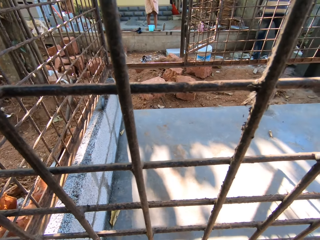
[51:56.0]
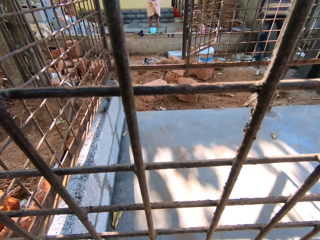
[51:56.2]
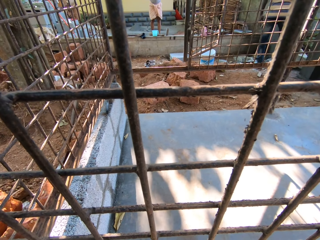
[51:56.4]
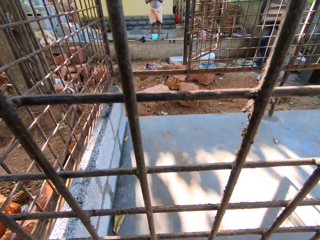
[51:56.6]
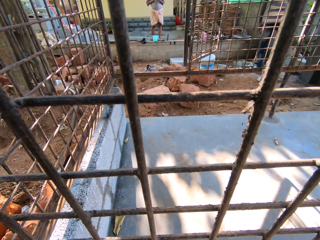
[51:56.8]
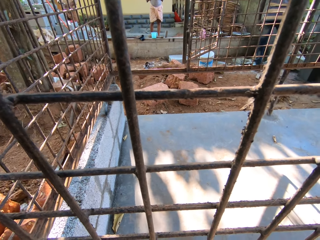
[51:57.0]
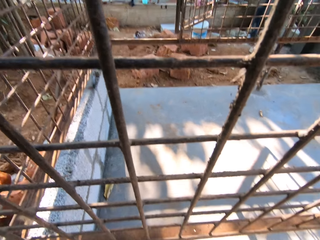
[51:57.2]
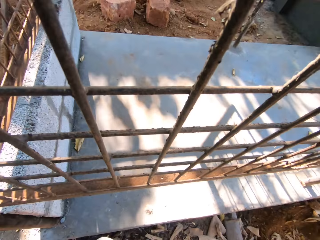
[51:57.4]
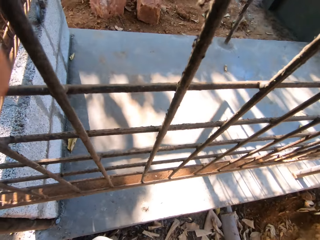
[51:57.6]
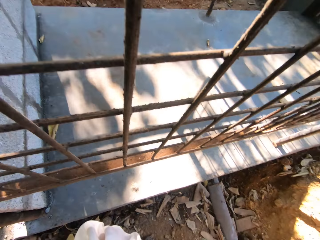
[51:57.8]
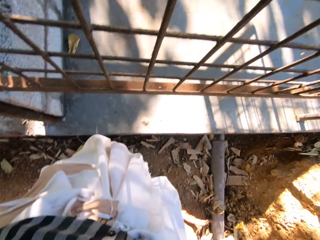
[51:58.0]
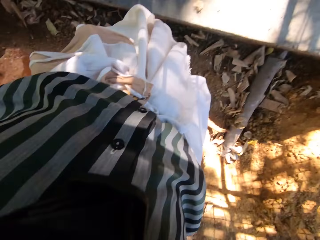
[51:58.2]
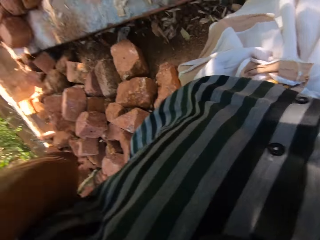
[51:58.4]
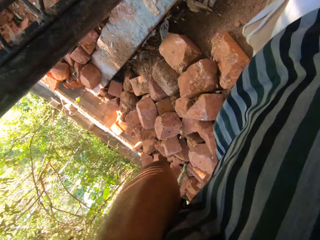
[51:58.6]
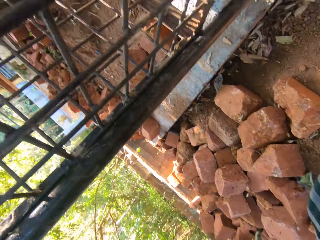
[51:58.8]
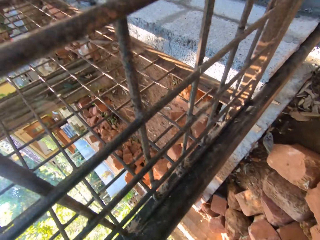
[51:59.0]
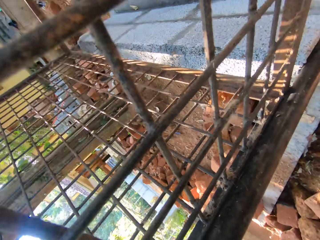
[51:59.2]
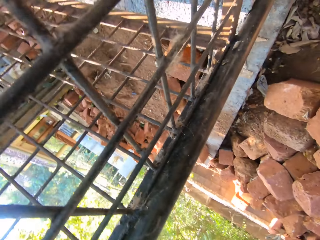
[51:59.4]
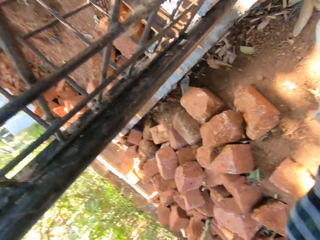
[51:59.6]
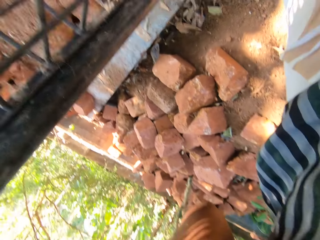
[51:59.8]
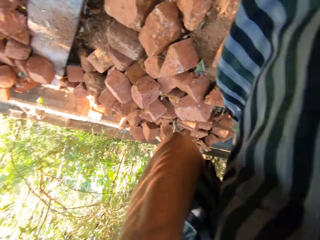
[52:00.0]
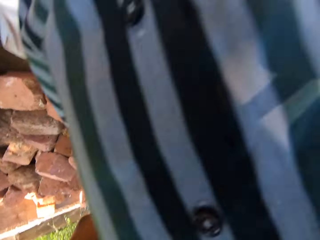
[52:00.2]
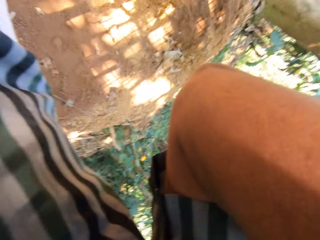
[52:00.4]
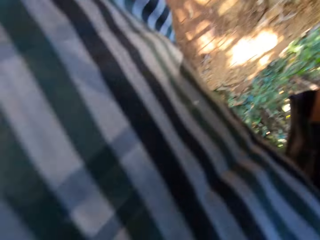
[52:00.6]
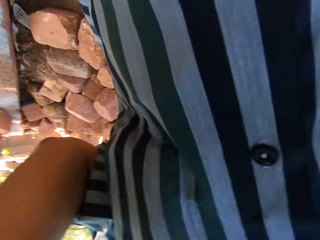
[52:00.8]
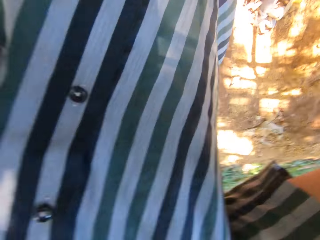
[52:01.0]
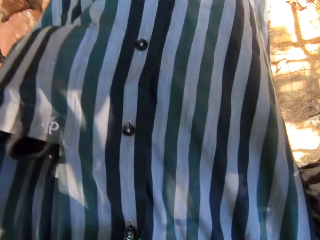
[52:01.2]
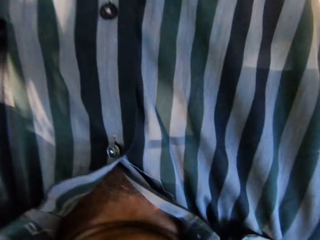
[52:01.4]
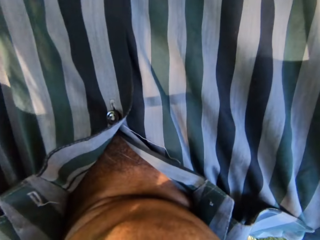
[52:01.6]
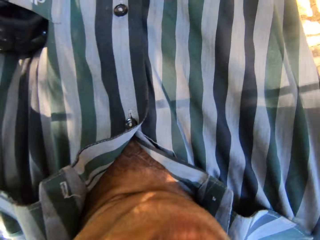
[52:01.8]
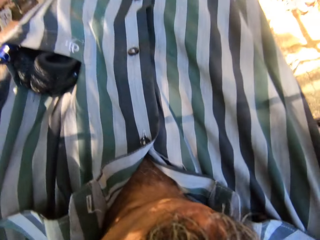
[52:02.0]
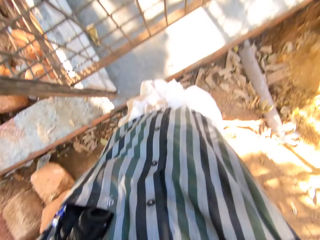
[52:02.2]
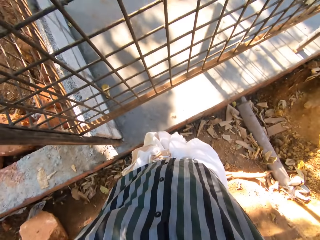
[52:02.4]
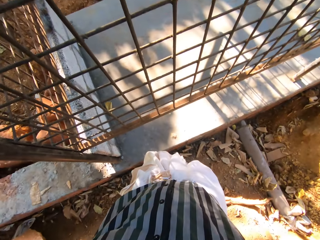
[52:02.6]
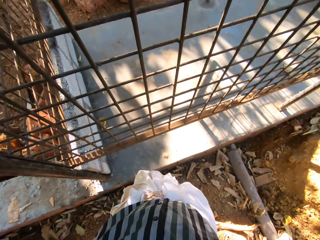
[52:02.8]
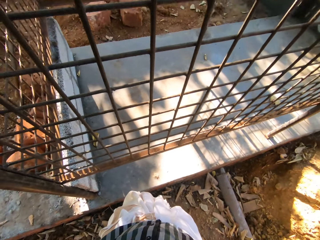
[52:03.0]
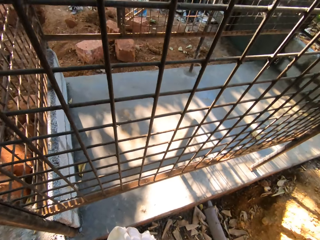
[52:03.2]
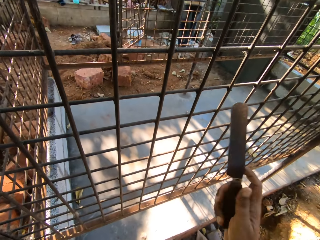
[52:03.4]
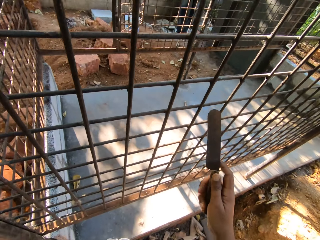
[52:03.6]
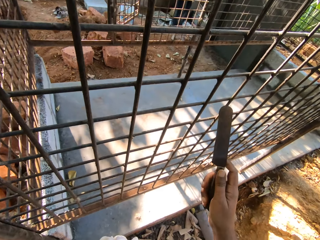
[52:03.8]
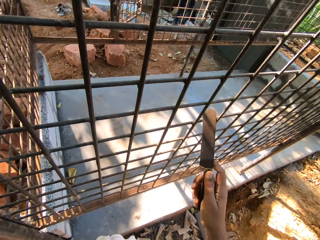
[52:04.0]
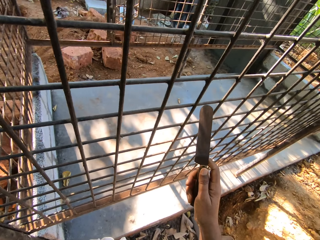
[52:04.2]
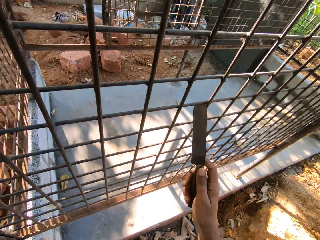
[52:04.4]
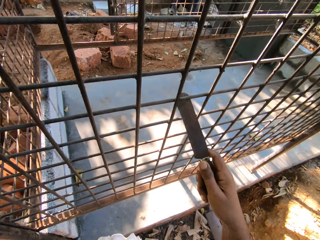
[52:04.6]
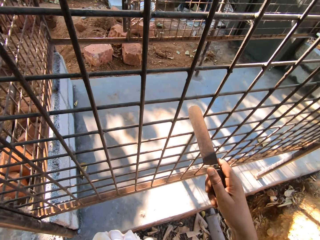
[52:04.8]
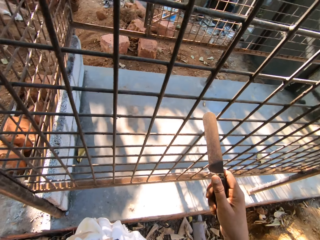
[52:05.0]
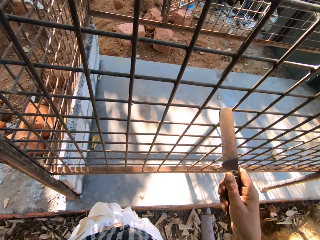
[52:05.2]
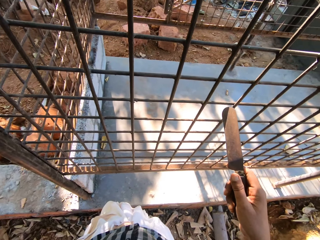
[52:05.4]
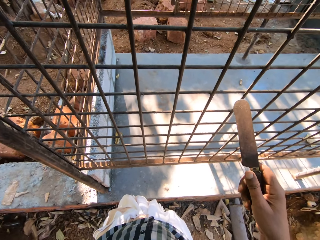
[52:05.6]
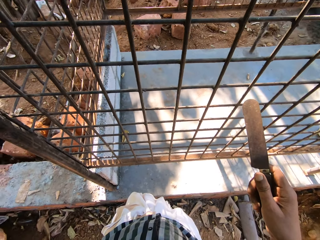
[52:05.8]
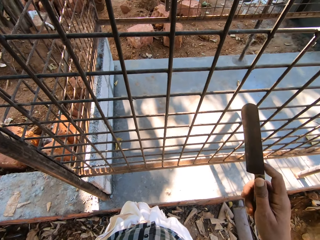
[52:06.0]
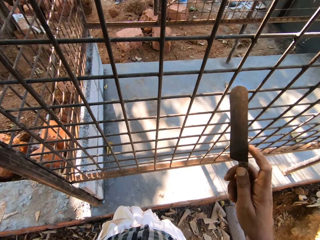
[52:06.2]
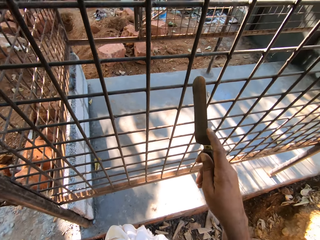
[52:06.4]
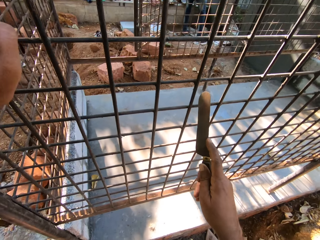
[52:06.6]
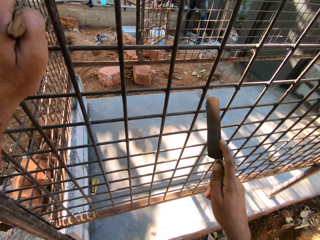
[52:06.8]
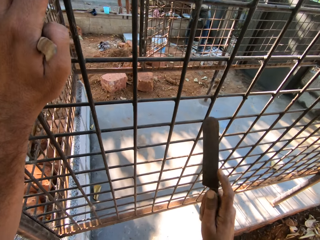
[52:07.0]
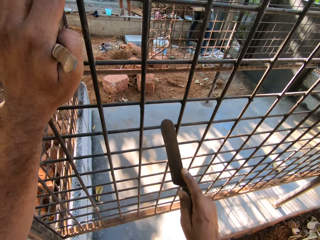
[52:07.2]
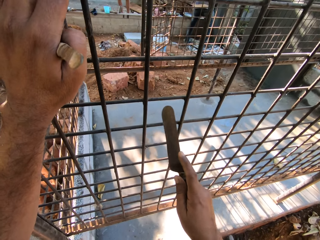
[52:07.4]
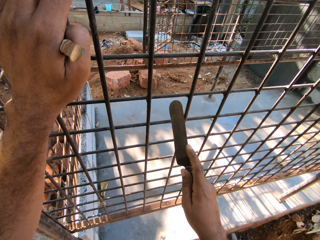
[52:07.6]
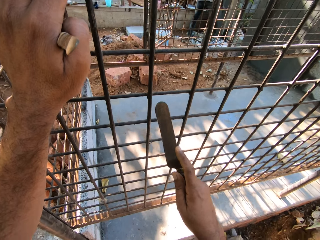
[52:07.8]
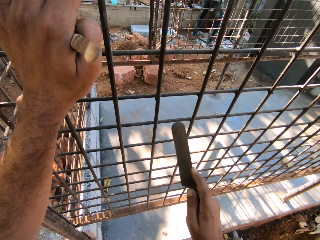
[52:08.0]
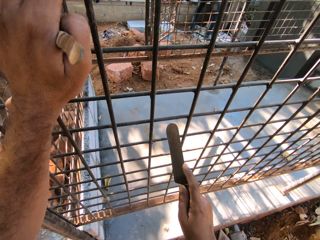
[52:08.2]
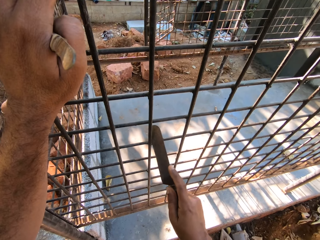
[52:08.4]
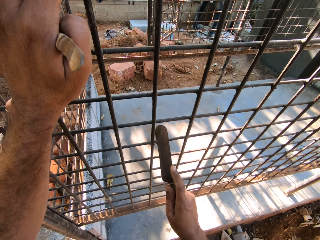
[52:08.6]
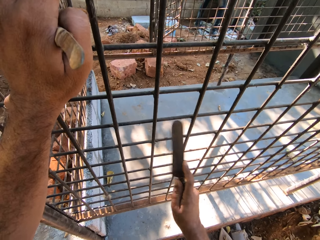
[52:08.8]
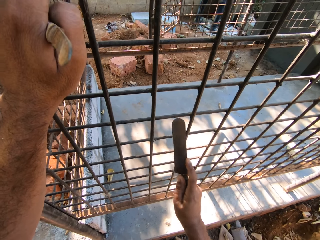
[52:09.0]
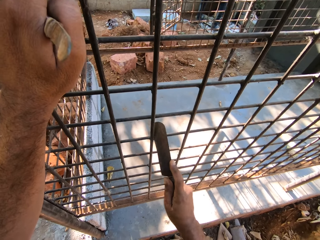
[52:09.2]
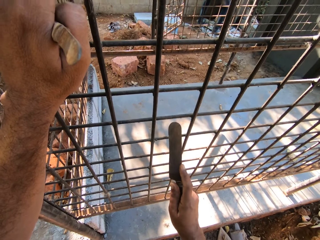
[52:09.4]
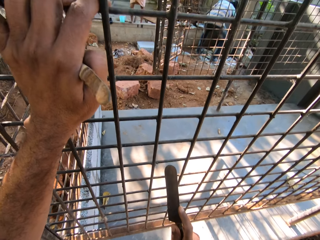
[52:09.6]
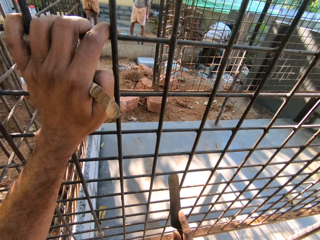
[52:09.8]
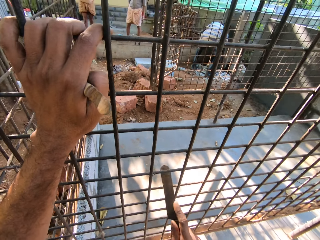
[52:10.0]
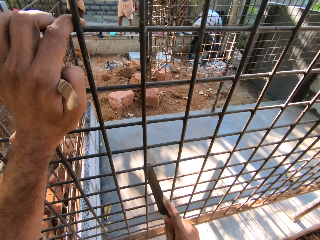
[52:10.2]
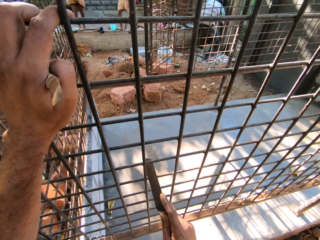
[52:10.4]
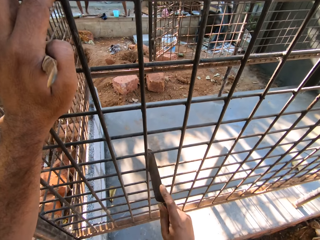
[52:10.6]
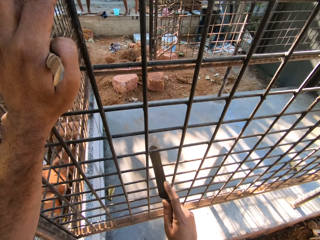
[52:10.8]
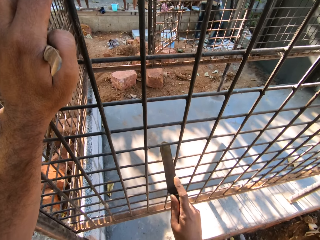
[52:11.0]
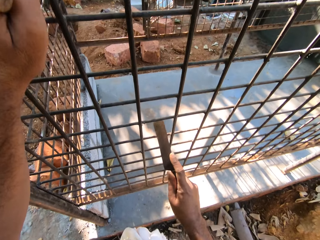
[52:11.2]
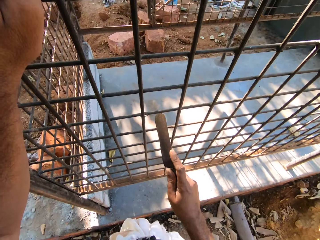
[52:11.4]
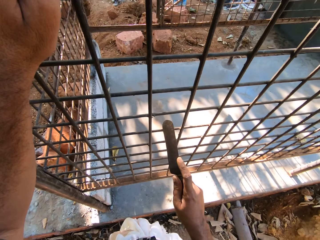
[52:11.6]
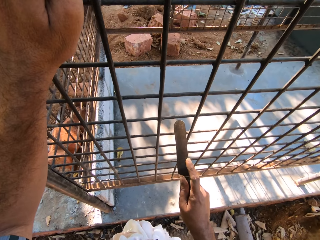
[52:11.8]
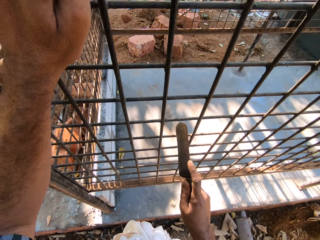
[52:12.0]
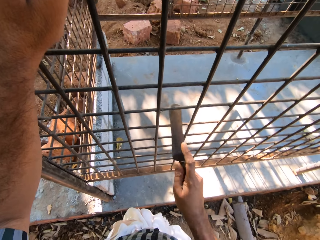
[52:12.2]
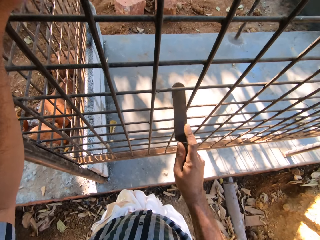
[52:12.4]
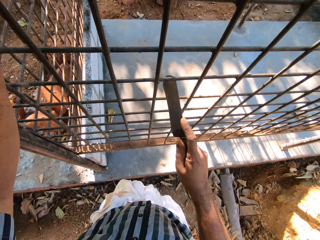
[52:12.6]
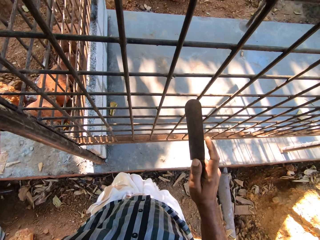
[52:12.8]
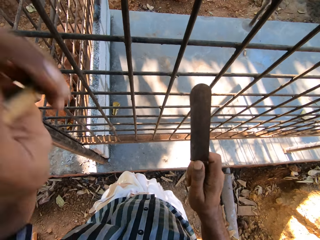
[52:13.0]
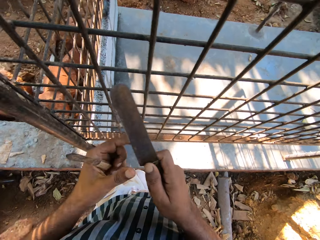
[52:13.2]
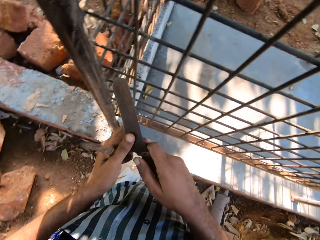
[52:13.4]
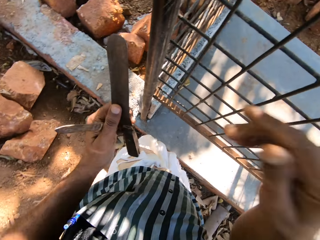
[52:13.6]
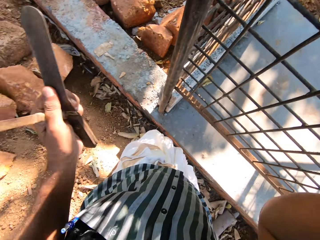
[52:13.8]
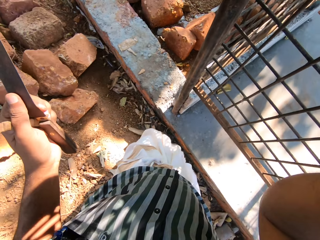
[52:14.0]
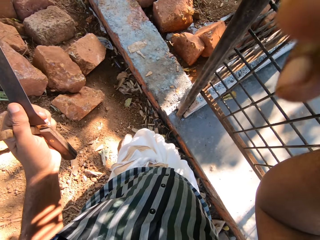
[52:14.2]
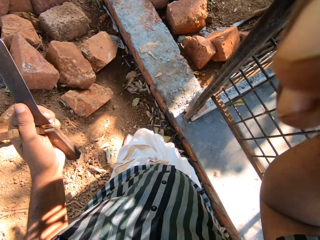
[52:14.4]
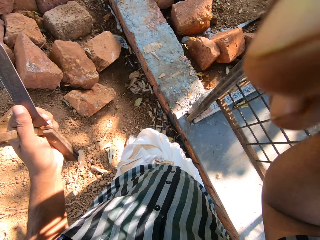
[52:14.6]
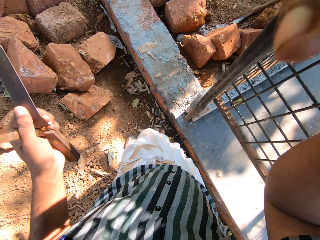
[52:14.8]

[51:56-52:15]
The camera wearer wears the head strap camera on his head with his hands. He scrapes the metal cage with the hand scraper in his right hand. He holds the wiremesh with his left hand. He passes the hand scraper to his left hand. He touches the head strap camera on his head with his right hand.
